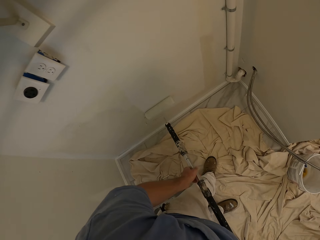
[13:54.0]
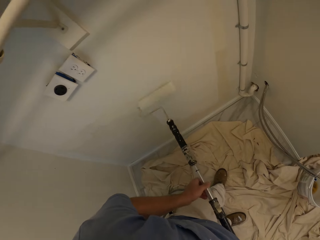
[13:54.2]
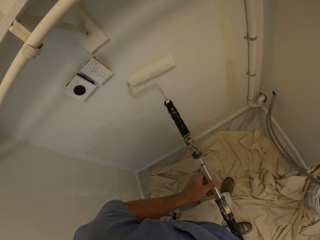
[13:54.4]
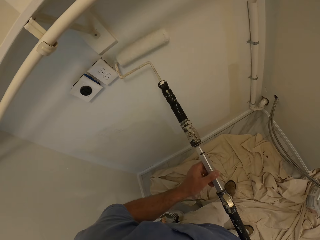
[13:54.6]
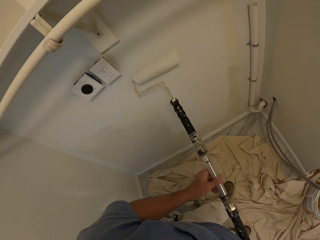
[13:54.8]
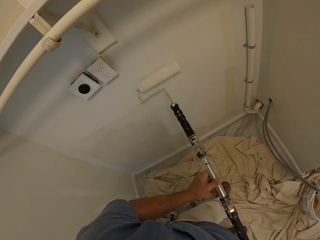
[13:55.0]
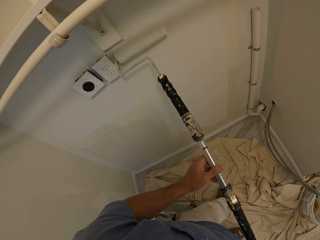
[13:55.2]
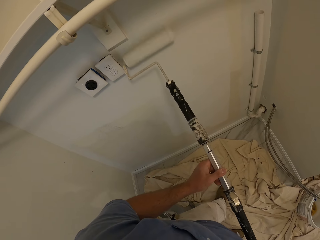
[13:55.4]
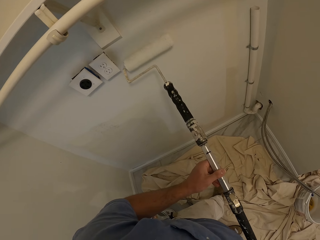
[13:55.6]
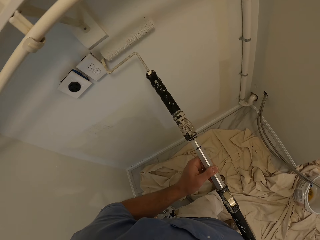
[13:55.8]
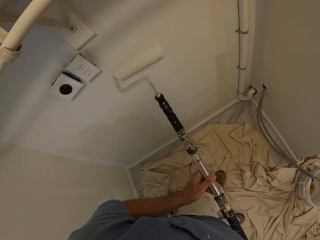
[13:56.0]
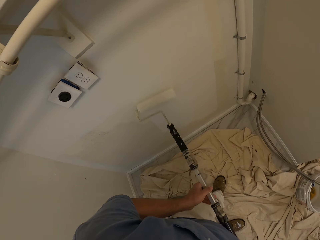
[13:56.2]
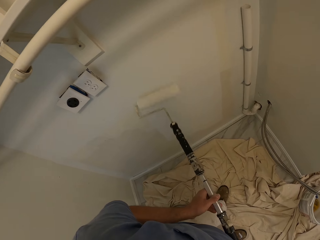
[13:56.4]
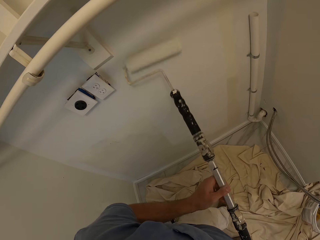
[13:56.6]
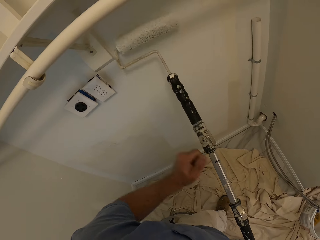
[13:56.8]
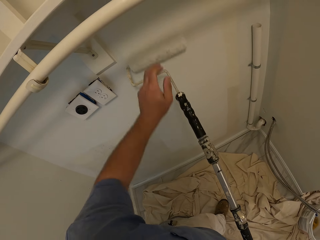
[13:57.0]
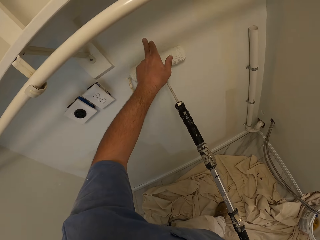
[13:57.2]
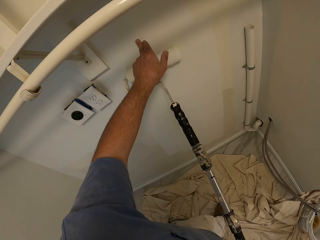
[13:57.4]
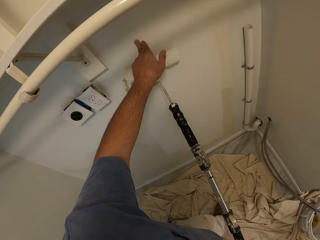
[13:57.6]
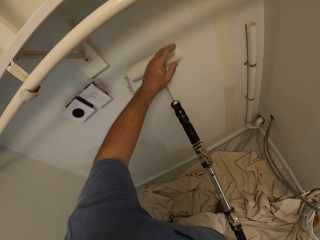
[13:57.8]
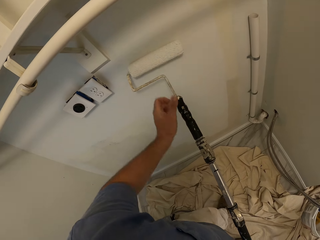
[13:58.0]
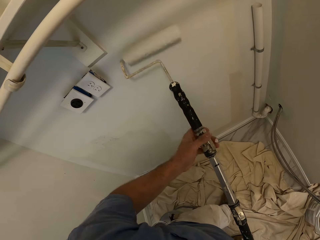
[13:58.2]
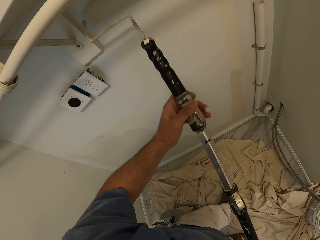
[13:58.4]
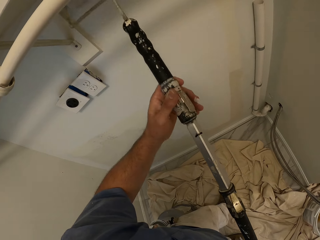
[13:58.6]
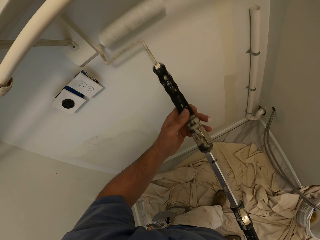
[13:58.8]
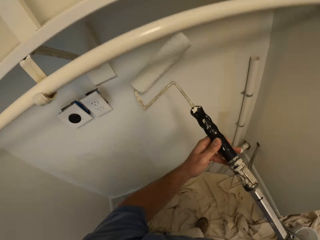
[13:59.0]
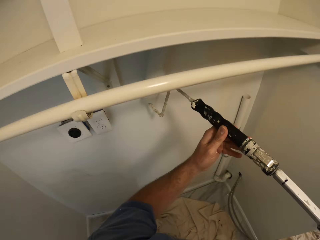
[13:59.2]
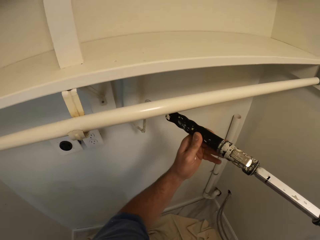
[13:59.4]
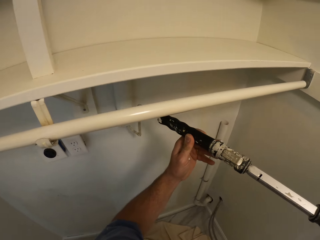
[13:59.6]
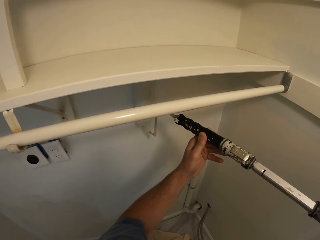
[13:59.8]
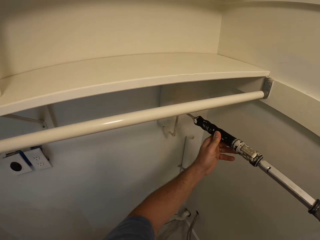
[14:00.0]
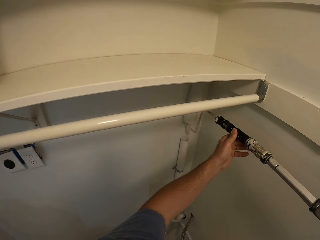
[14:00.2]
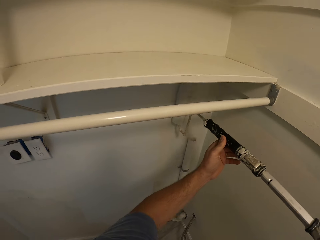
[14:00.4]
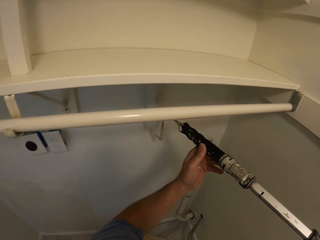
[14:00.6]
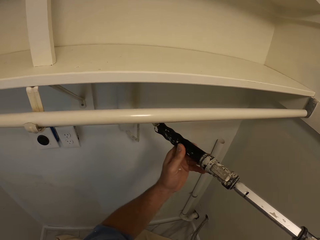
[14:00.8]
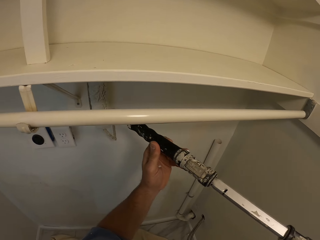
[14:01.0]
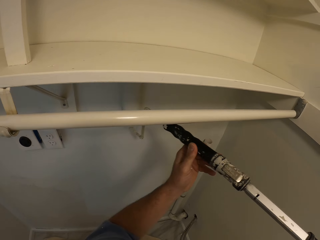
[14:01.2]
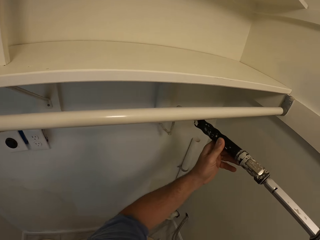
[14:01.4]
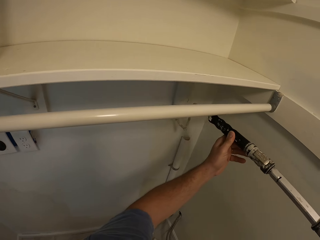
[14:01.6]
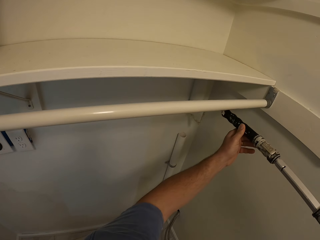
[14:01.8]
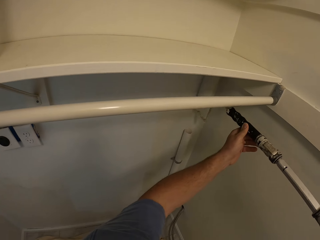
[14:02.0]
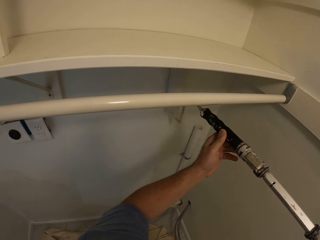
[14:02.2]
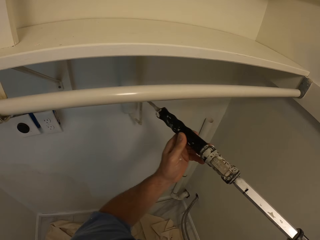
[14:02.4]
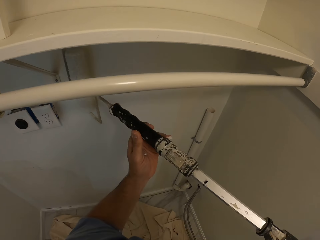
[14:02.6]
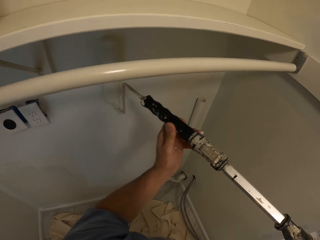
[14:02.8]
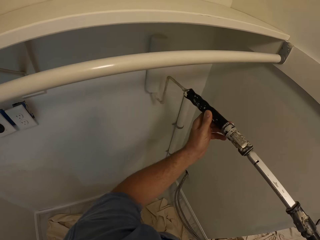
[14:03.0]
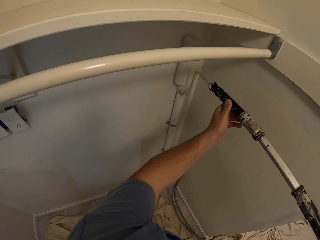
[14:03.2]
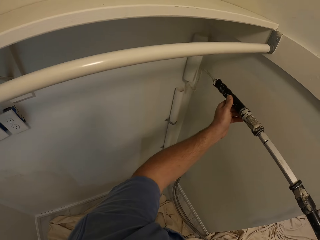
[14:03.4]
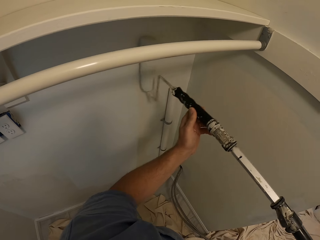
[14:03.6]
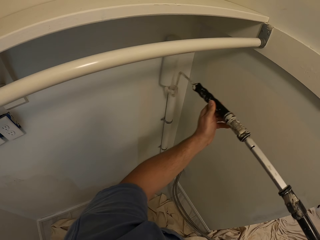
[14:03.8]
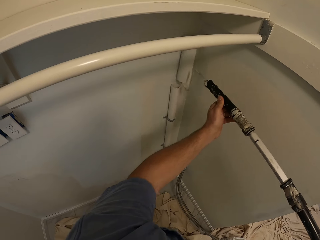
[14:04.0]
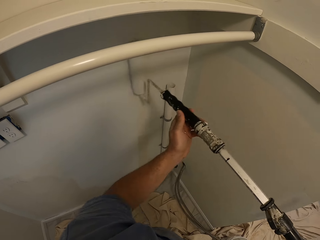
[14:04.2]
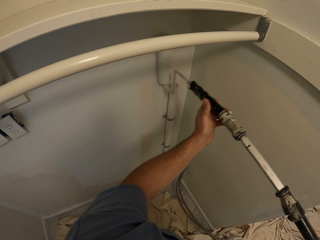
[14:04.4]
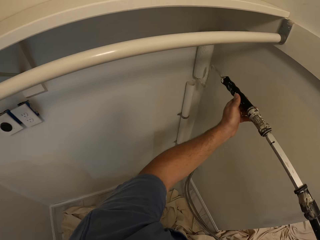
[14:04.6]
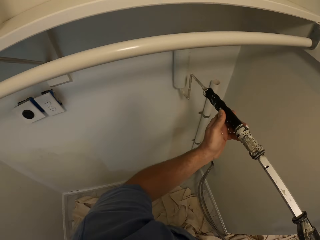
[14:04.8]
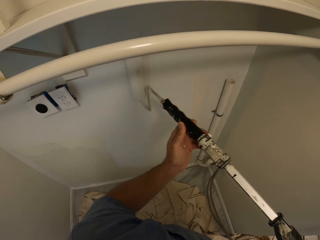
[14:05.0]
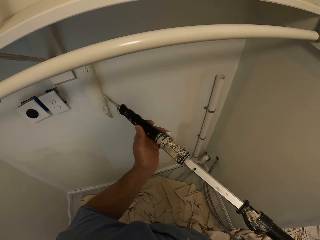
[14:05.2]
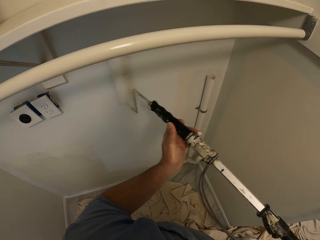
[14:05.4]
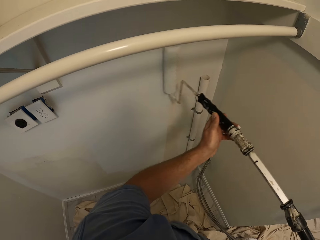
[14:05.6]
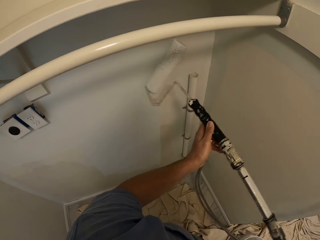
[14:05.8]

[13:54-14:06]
The camera wearer touches the wall with his left hand. He removes his left hand from the wall. He paints the wall with the paint roller.

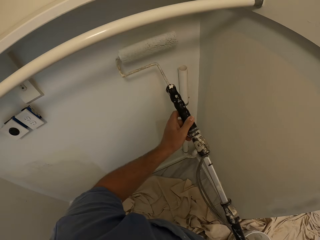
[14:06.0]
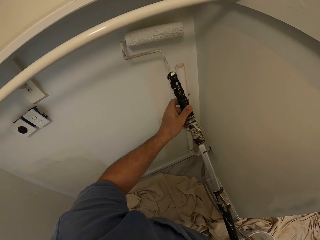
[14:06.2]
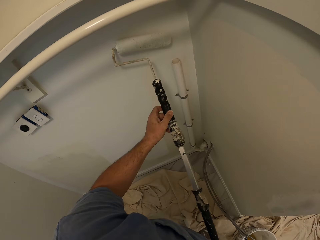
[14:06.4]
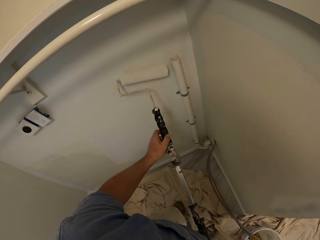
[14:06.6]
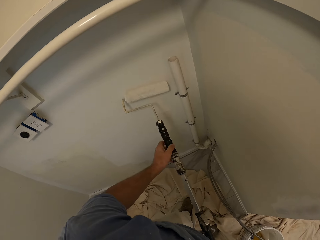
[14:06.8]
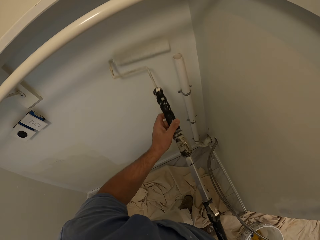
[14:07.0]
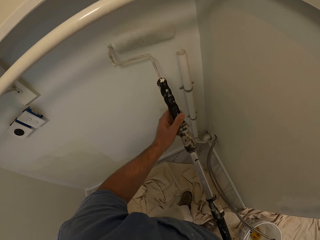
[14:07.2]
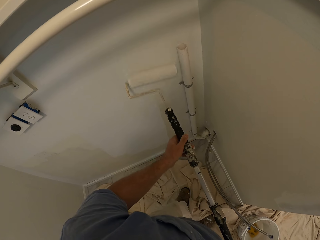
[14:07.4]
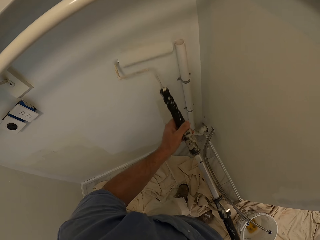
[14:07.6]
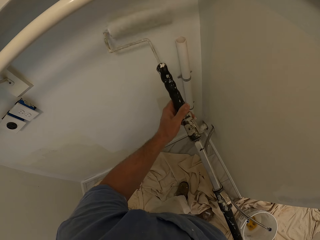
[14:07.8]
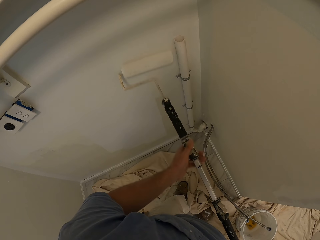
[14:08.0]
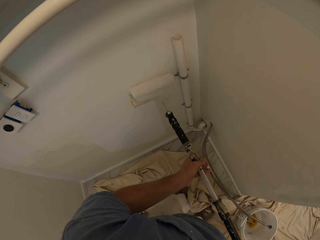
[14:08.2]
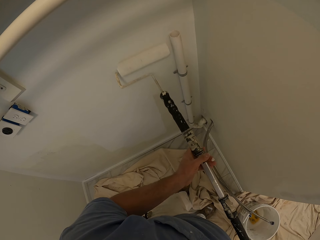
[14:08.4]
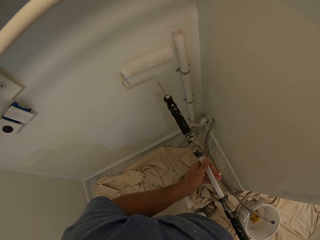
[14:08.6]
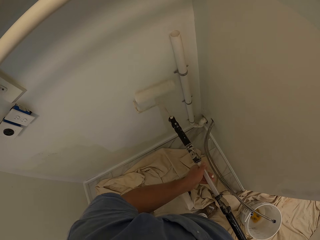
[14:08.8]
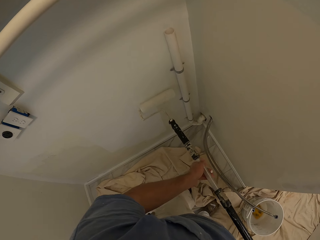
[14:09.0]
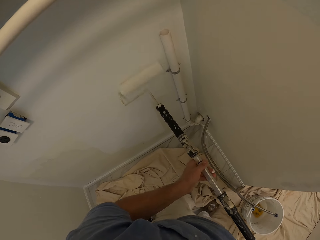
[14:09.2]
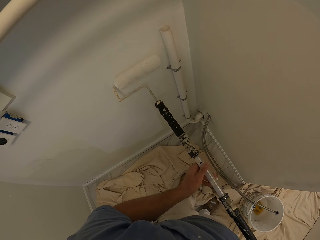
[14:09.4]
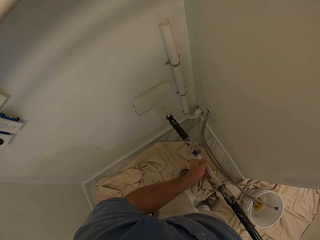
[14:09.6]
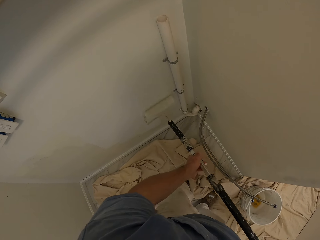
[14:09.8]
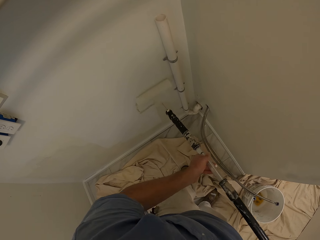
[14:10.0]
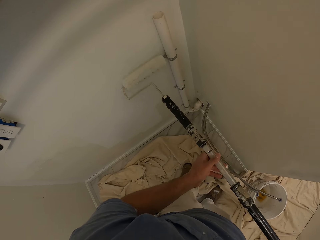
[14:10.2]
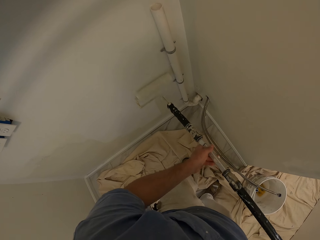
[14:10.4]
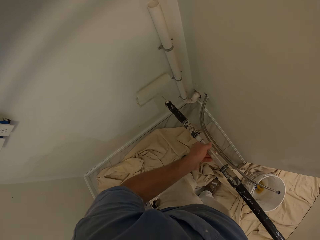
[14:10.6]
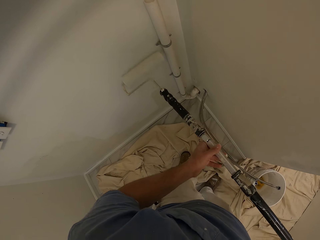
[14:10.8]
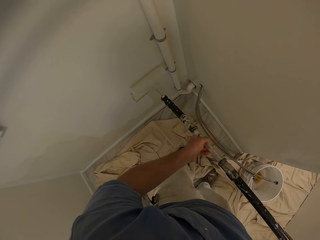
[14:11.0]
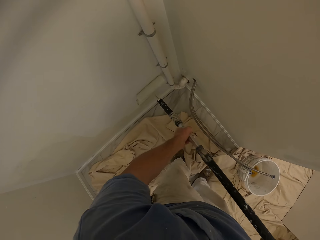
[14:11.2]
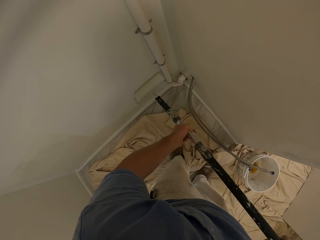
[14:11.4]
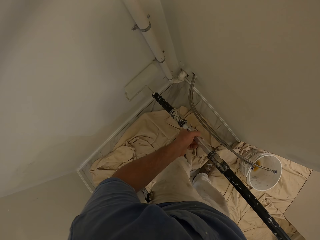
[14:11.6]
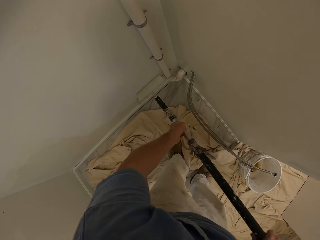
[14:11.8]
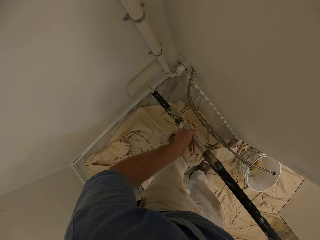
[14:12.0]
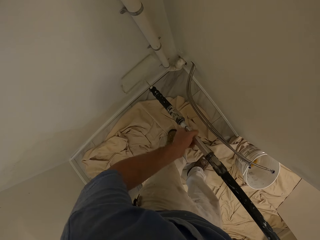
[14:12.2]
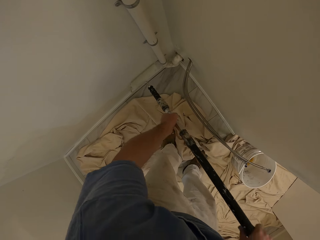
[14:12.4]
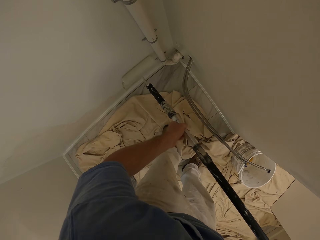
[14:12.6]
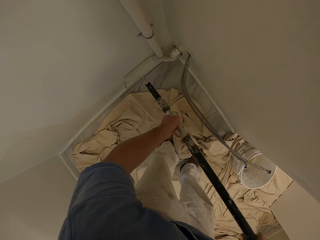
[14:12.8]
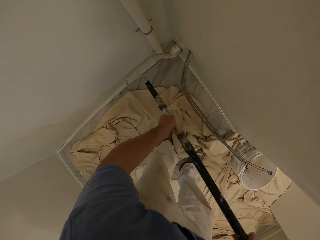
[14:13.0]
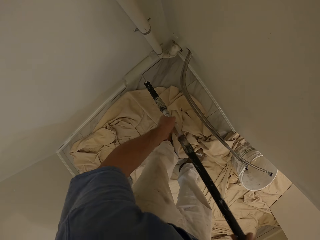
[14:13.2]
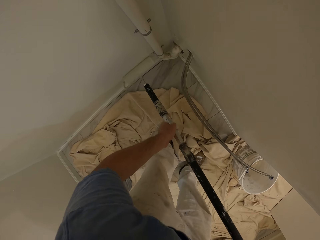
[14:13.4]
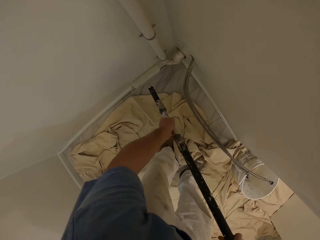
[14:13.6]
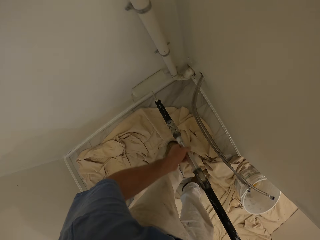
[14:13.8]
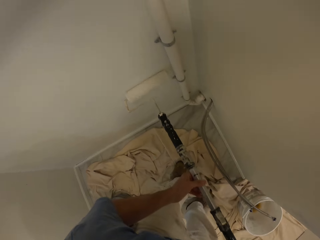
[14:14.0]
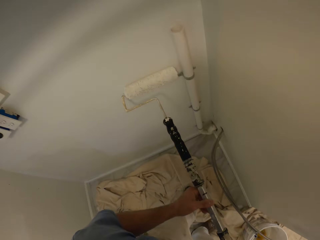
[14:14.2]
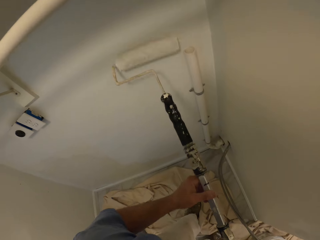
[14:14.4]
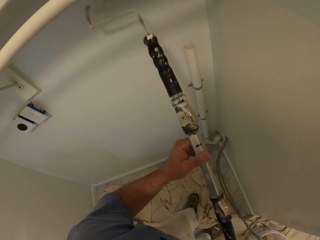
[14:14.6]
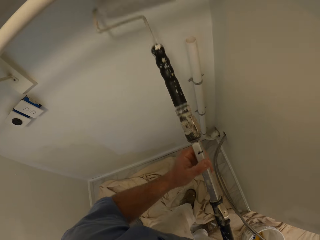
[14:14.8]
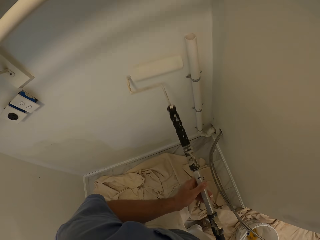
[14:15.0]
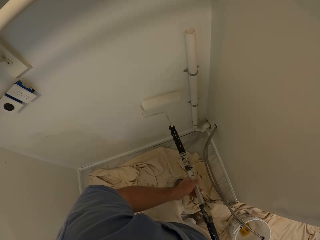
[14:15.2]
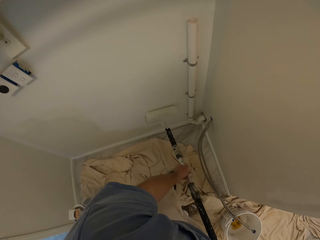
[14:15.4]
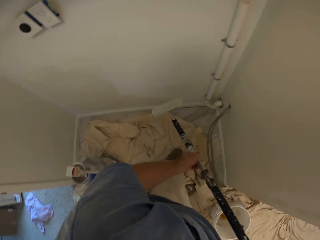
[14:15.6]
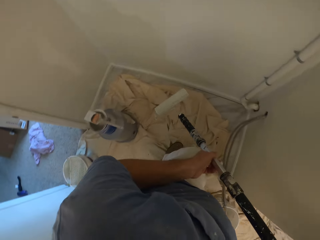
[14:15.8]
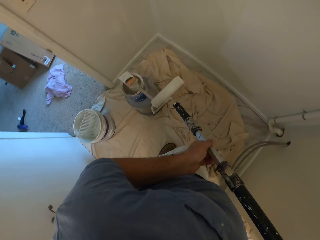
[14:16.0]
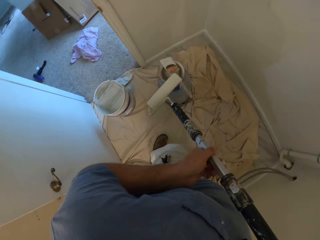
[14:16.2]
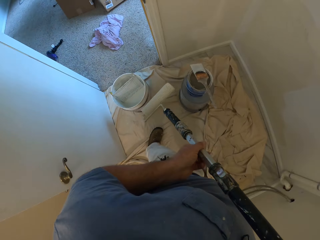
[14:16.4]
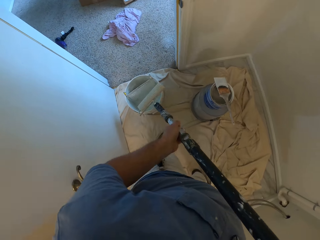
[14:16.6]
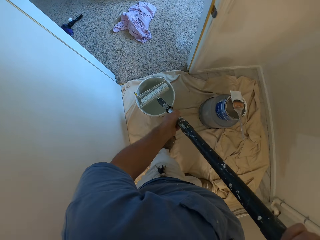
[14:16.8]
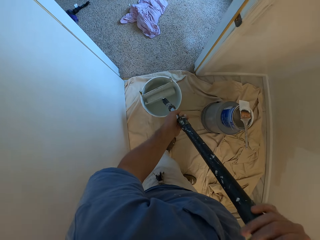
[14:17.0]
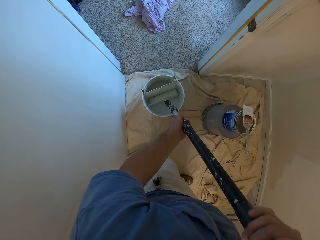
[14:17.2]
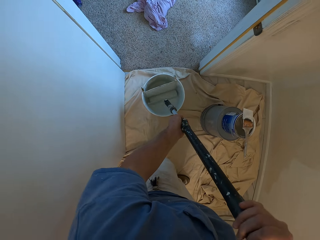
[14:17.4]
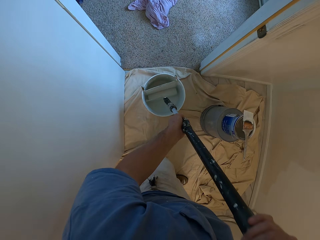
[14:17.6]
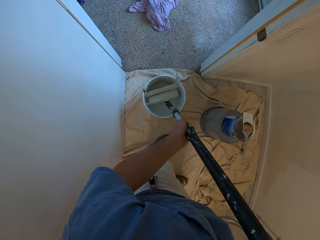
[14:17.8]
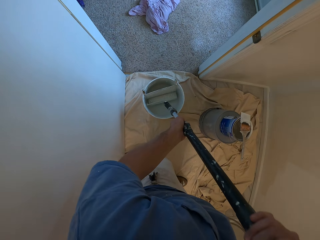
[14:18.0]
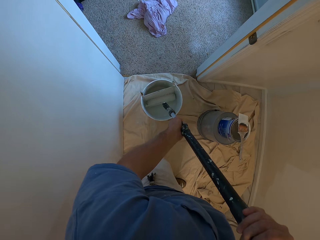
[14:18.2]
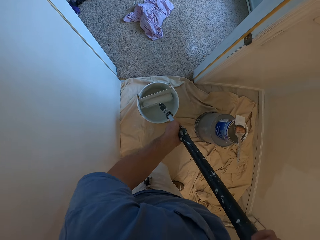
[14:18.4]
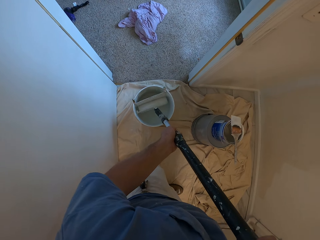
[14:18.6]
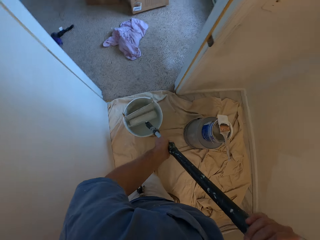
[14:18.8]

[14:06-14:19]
The camera wearer scrubs the paint roller in the bucket. They dip the paint roller into the paint bucket.
